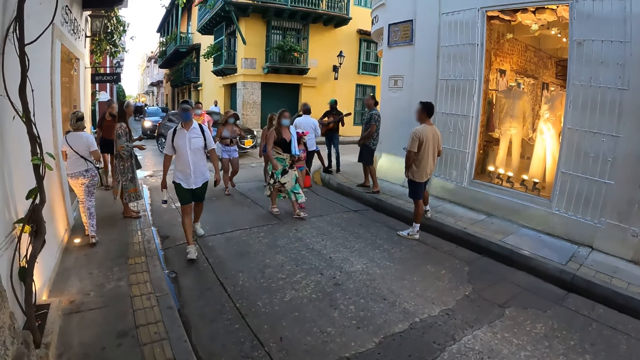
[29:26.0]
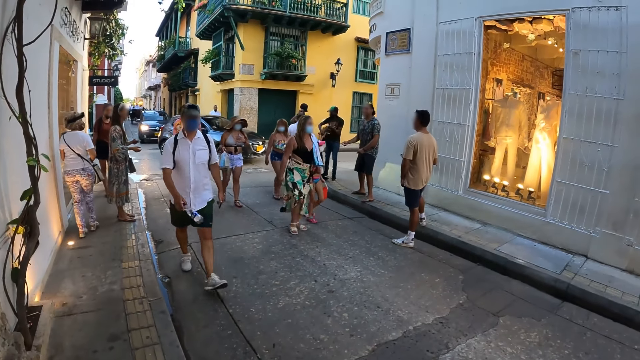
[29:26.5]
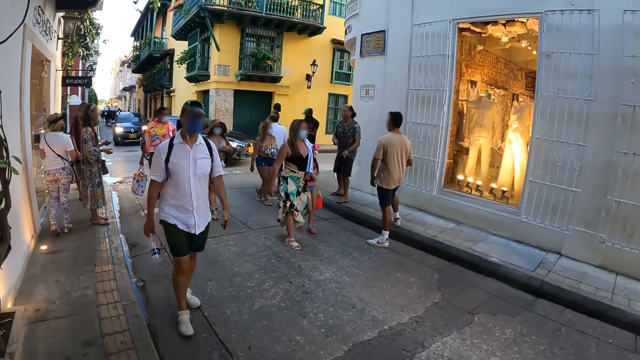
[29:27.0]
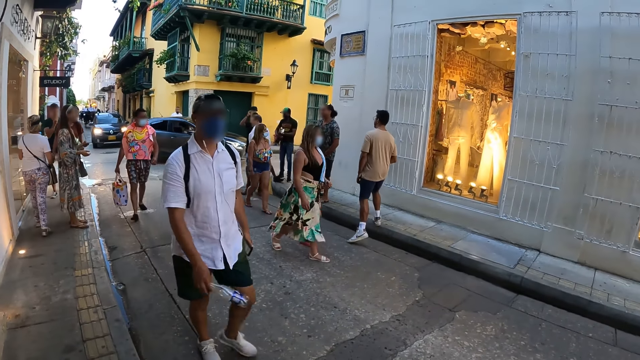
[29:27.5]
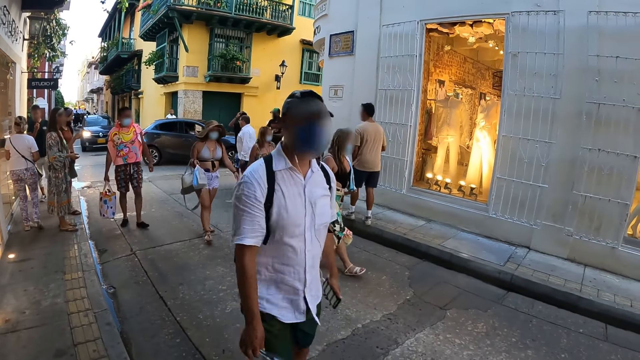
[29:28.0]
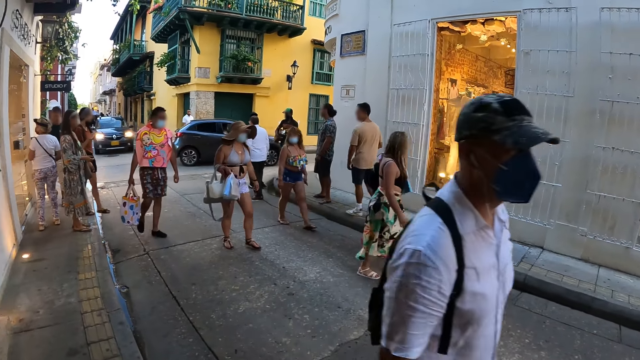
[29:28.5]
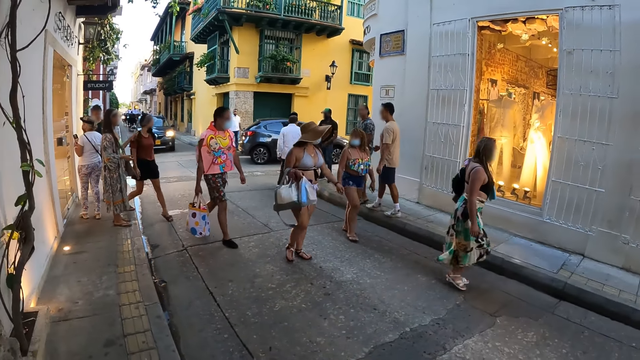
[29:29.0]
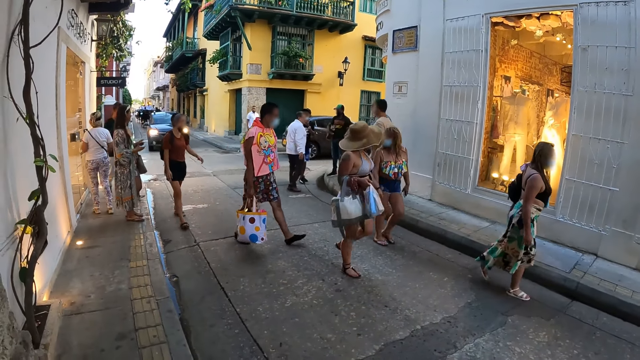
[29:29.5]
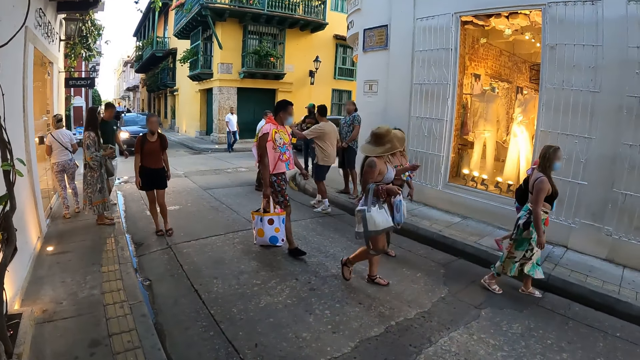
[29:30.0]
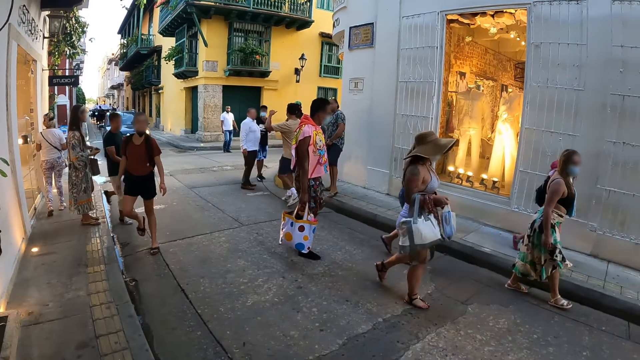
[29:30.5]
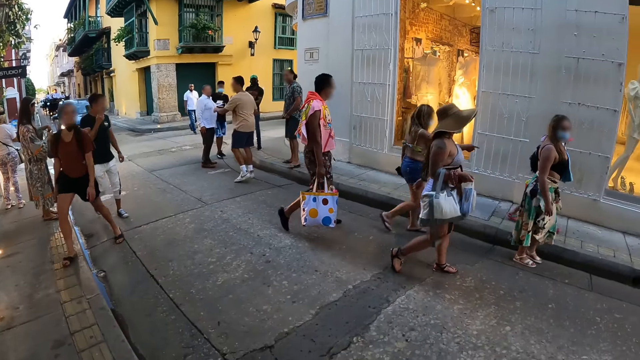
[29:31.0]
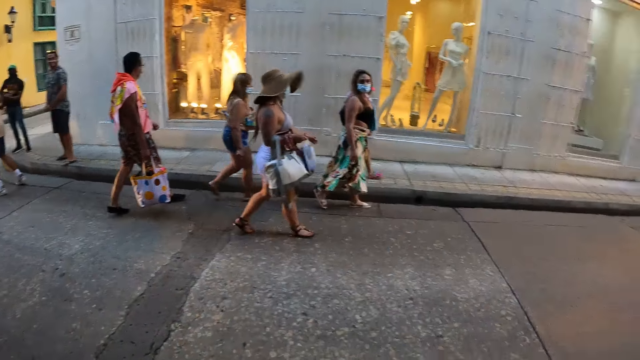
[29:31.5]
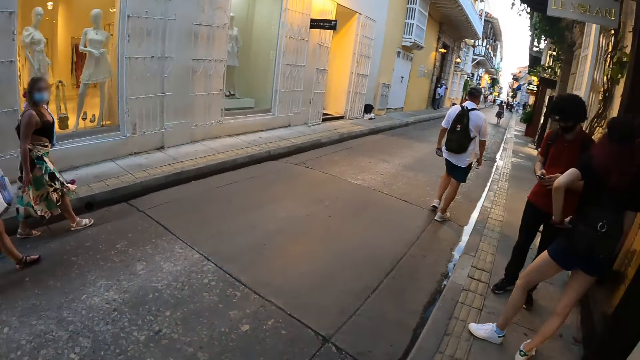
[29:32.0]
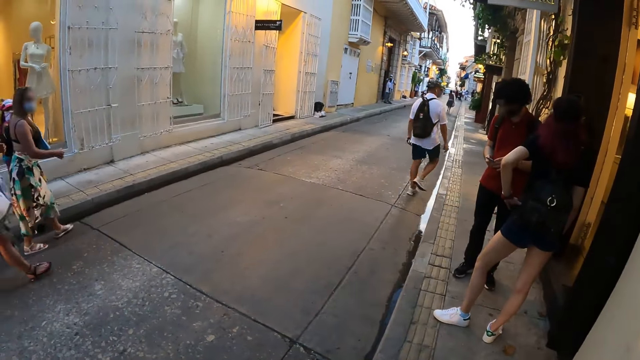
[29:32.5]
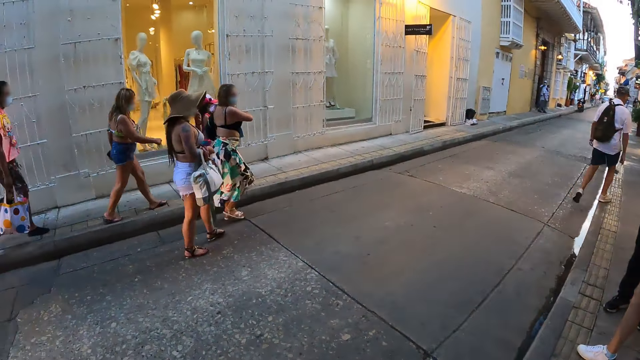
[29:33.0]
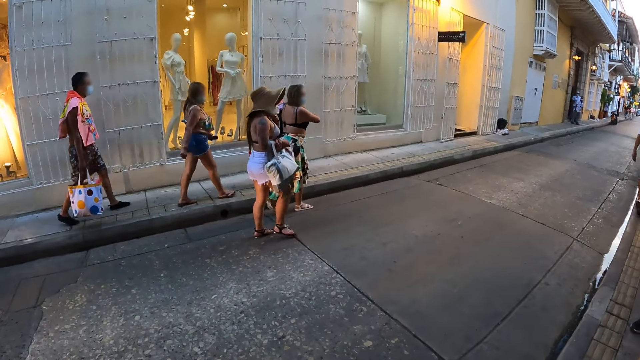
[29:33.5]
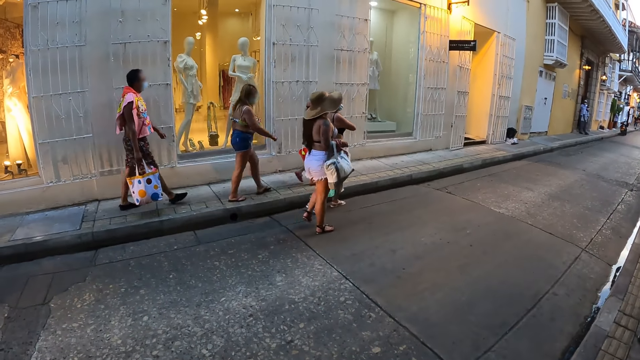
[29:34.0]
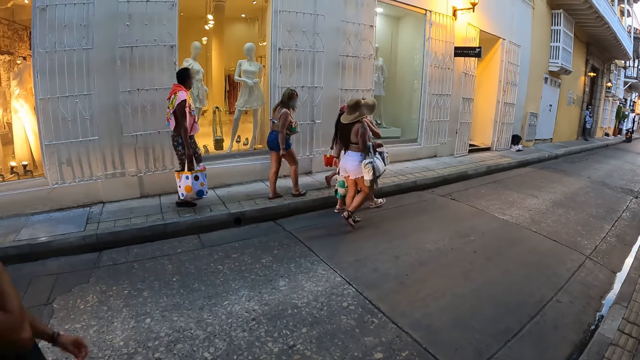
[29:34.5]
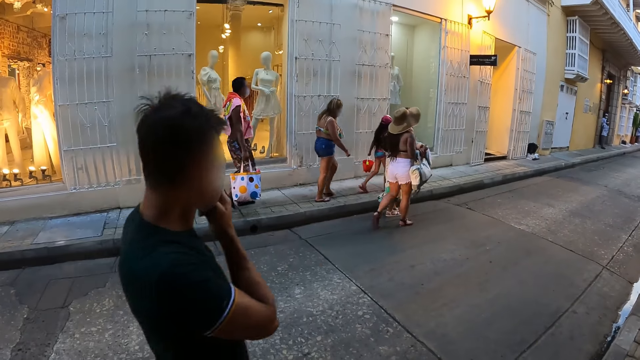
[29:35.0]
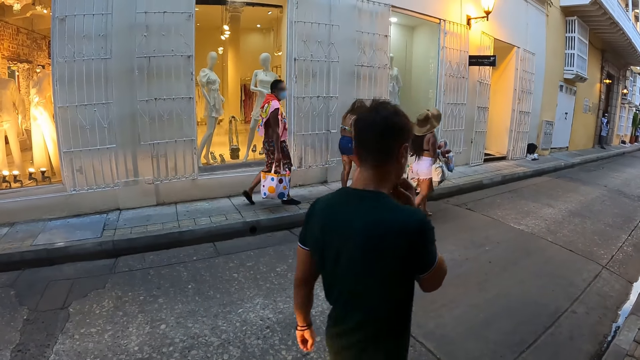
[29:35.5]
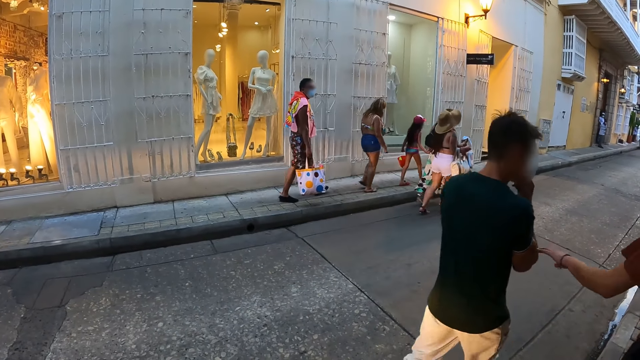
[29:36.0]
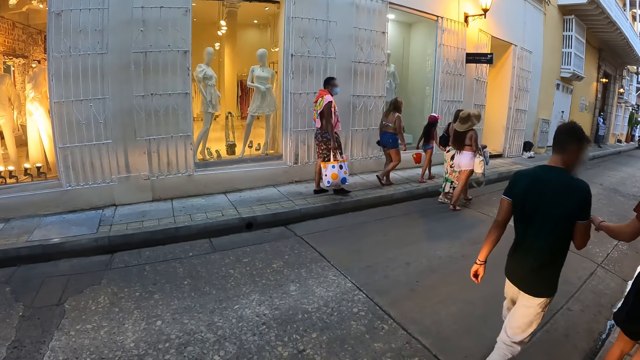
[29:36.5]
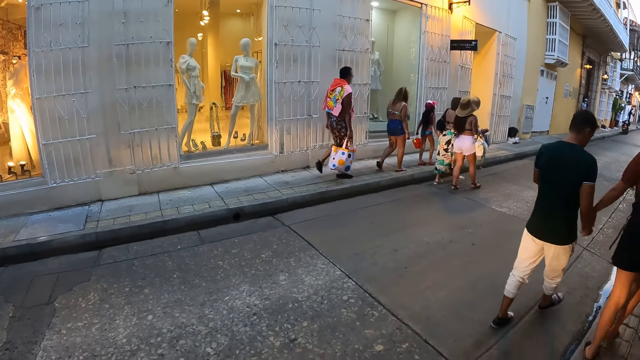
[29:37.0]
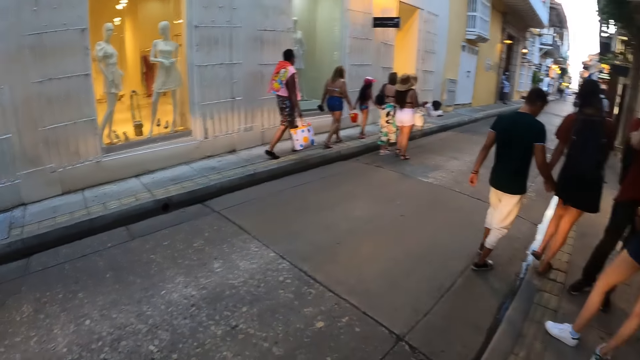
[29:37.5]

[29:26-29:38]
A man walks past the camera wearer. A group of people walks past the camera wearer. Another man walks past the camera wearer.

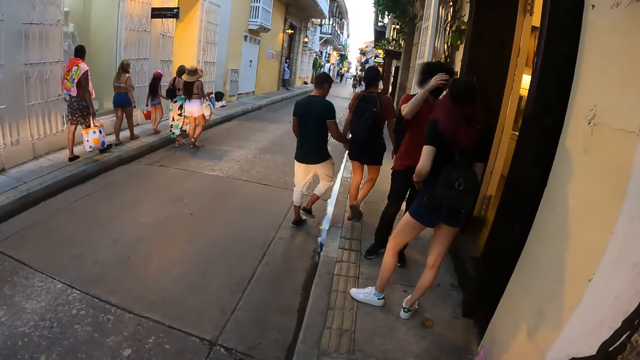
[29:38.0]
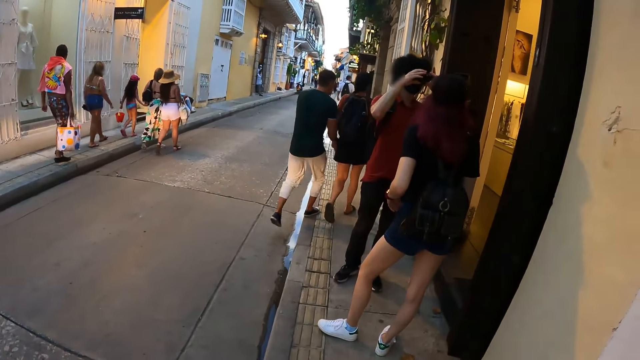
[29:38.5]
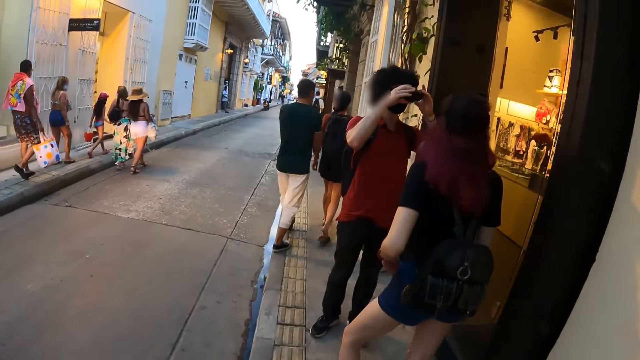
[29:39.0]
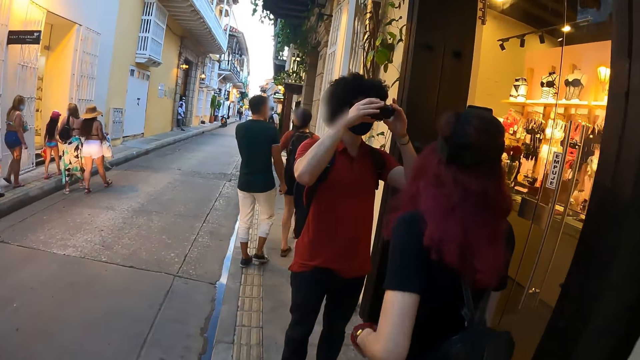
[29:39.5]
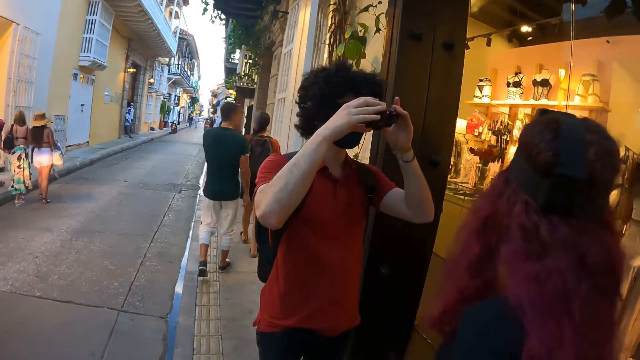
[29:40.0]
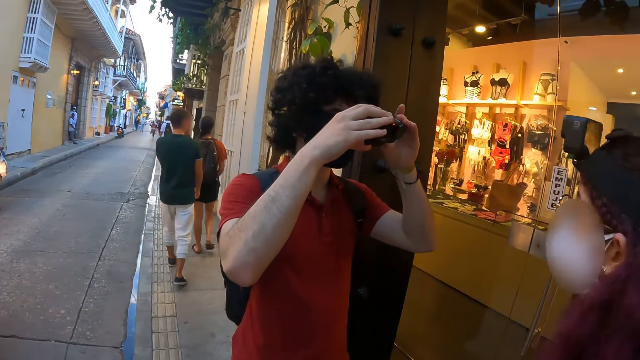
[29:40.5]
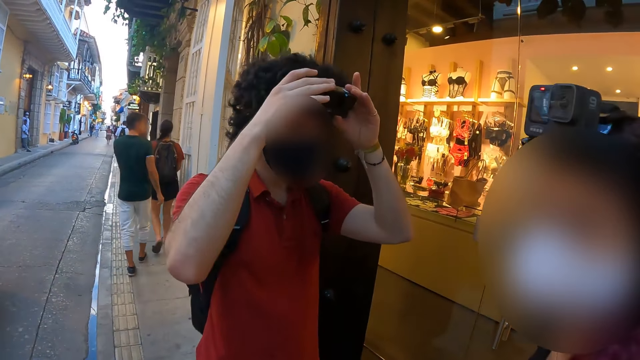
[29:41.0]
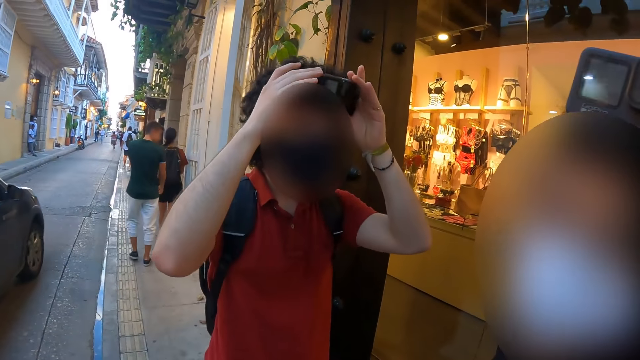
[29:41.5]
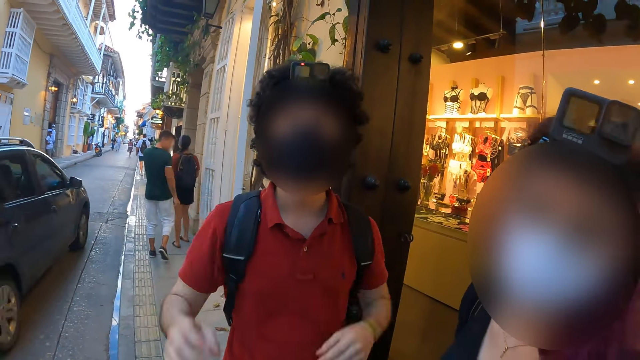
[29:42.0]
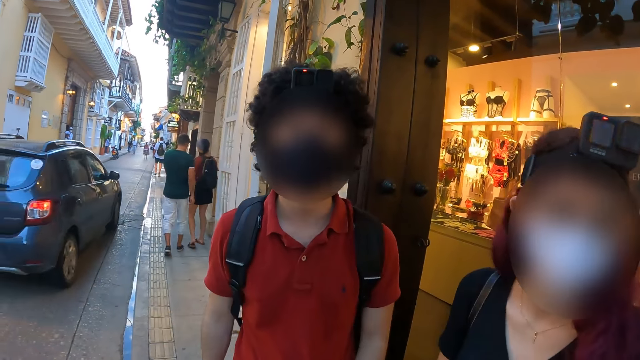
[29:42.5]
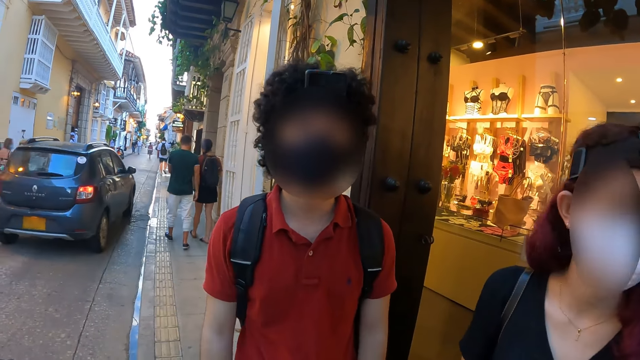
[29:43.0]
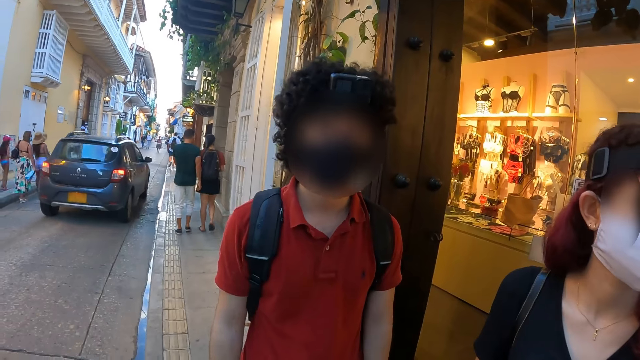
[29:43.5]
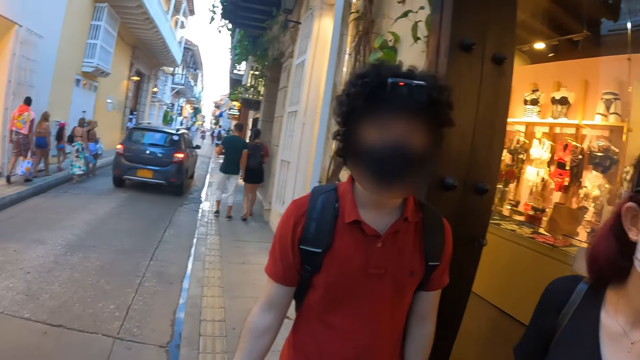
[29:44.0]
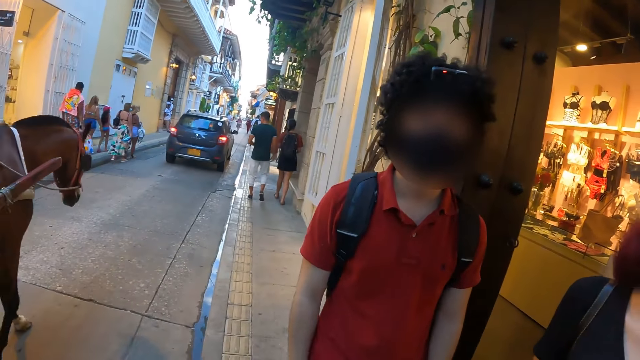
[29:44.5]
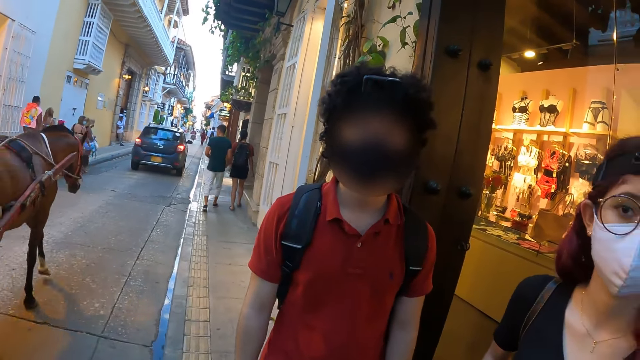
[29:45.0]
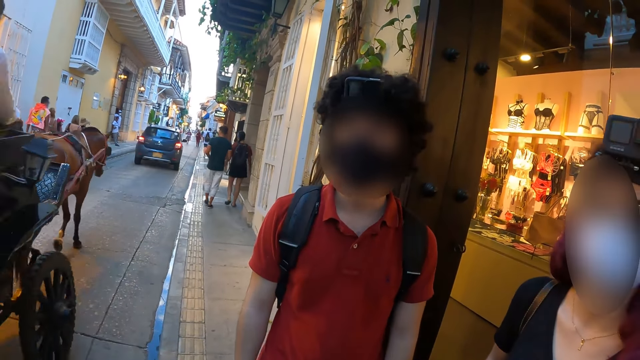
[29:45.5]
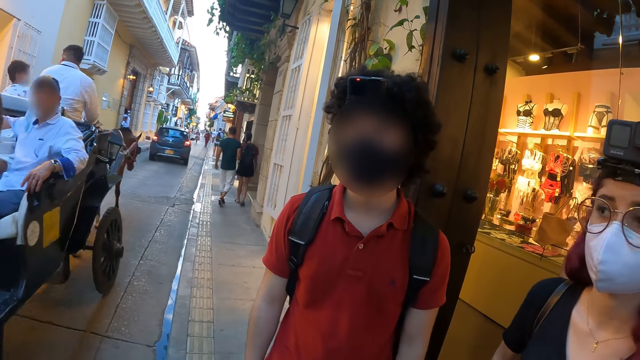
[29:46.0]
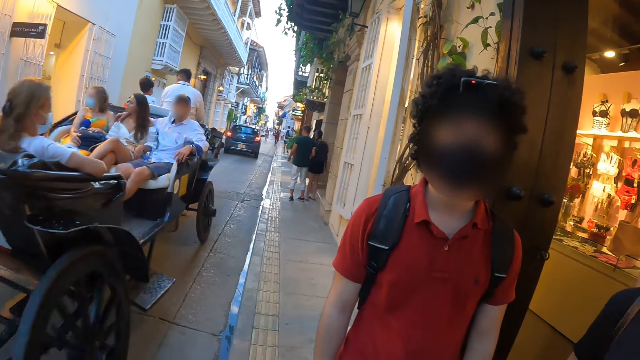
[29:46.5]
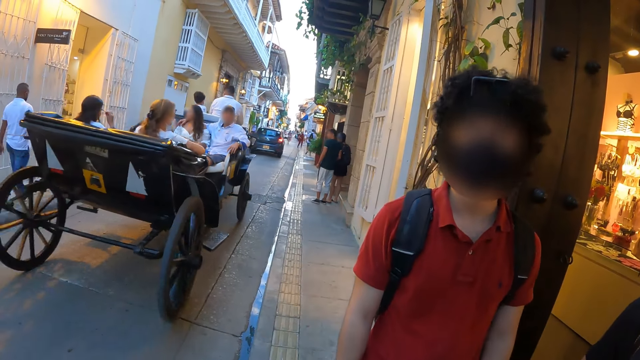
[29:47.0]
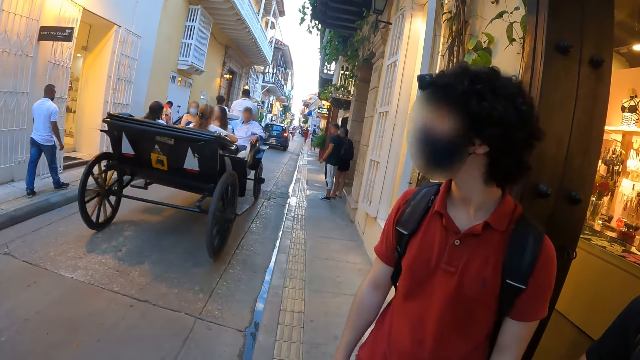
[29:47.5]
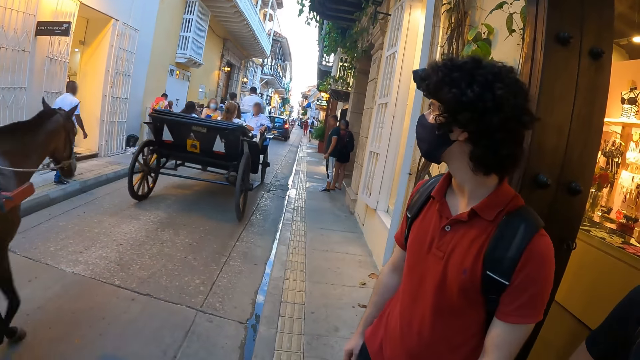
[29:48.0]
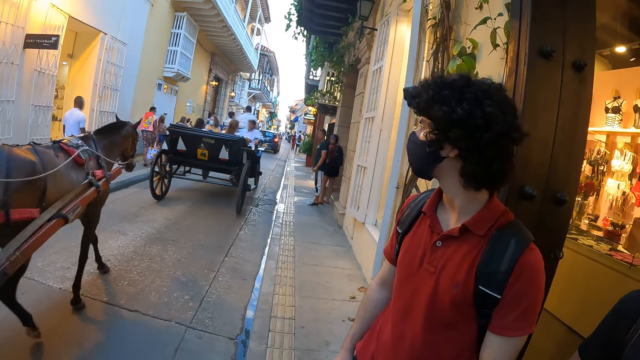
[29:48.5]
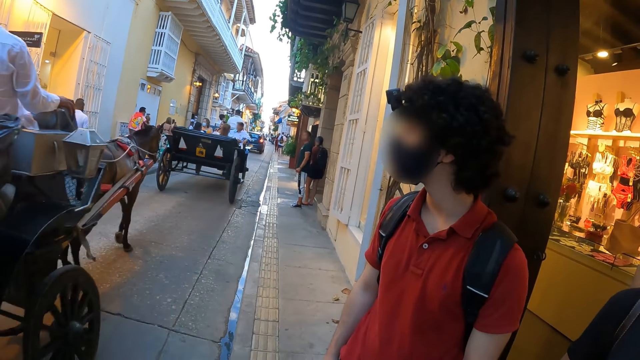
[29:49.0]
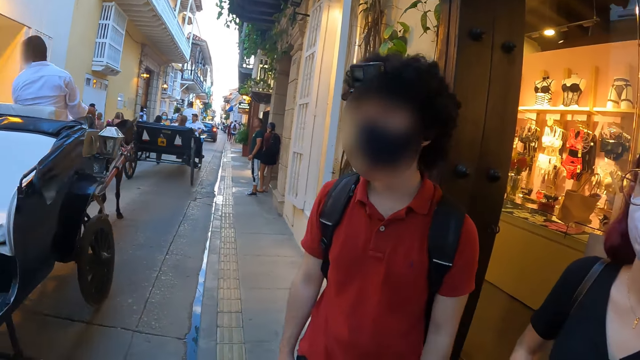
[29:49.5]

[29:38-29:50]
A man adjusts the camera. The man operates the camera with both hands, and places the camera on his head with both hands. The woman interacts with the camera wearer and the man. A grey car drives past the camera wearer. The camera wearer talks to the man. A couple of wagons rides past them.
